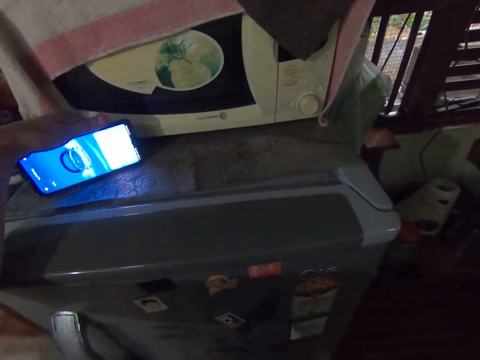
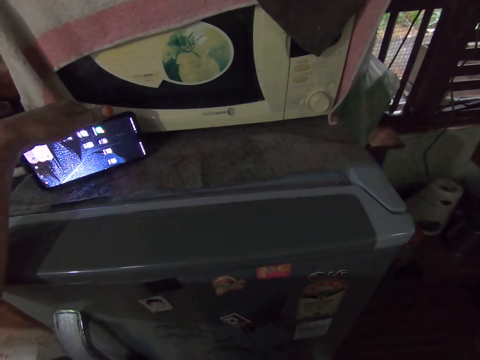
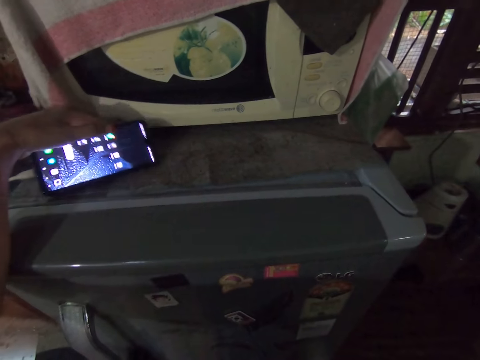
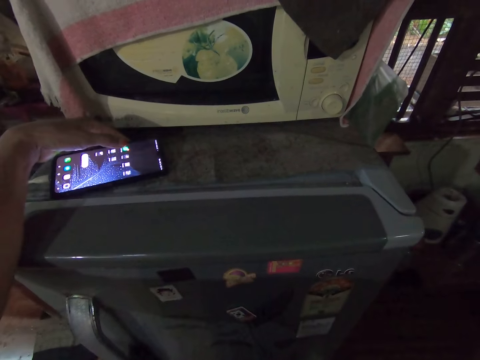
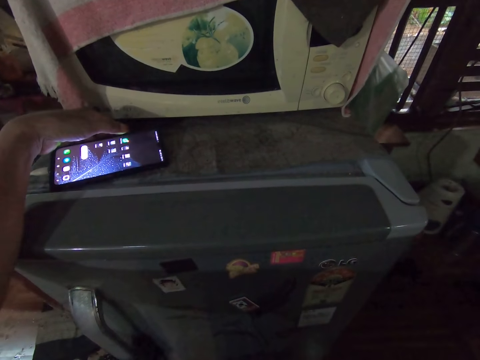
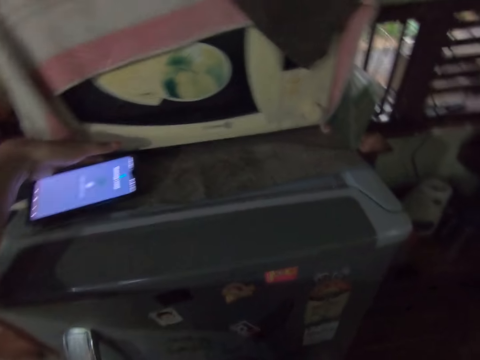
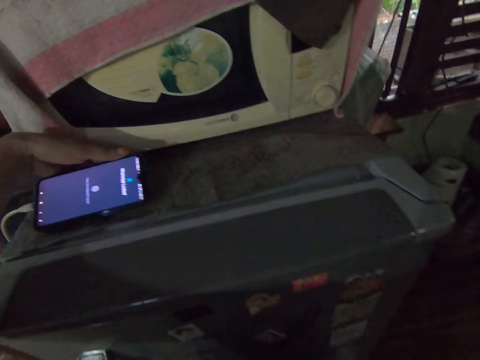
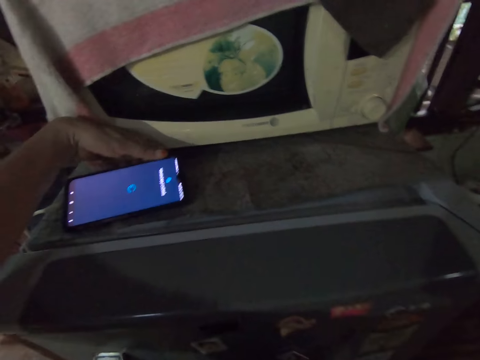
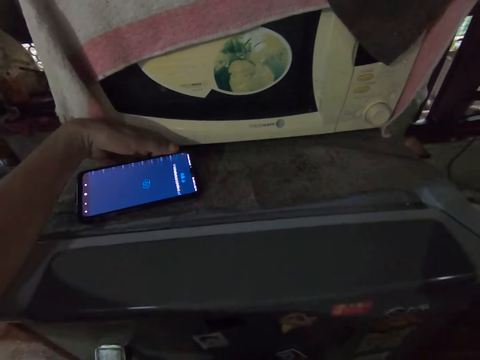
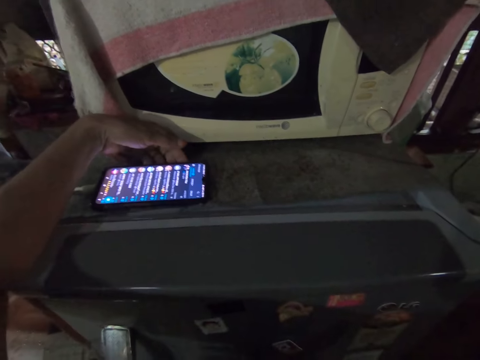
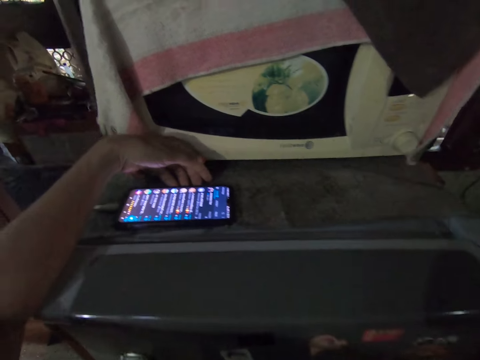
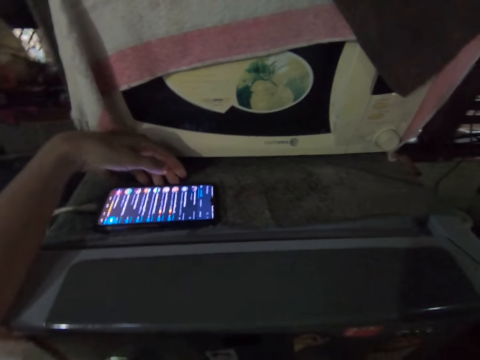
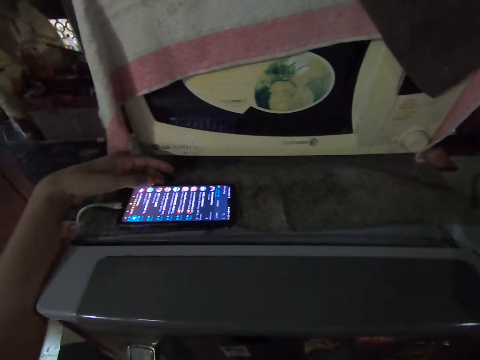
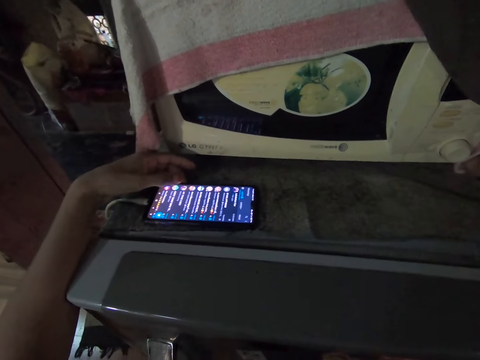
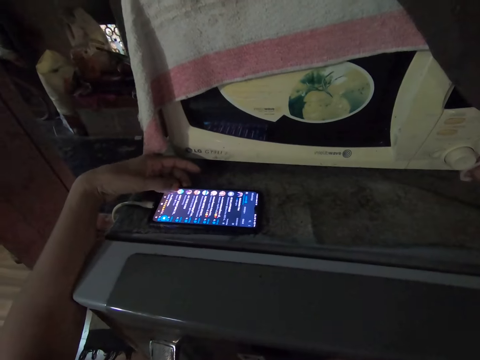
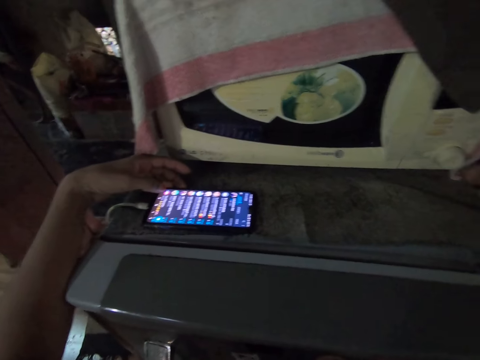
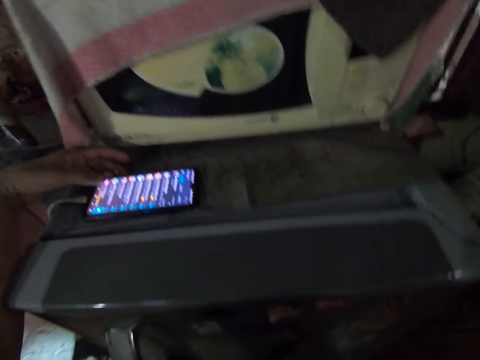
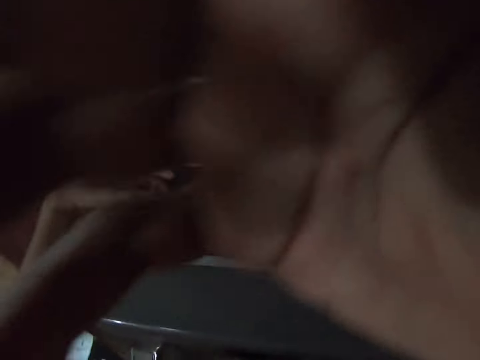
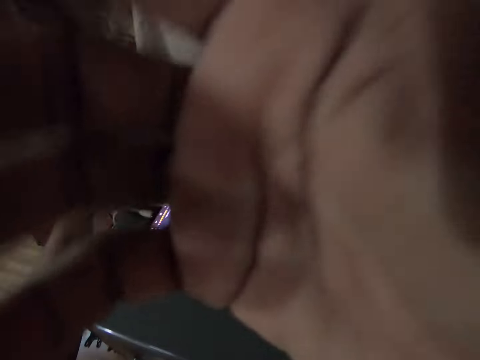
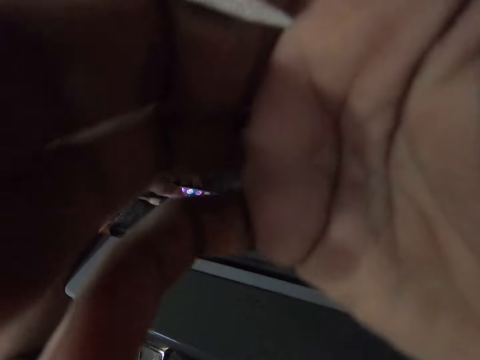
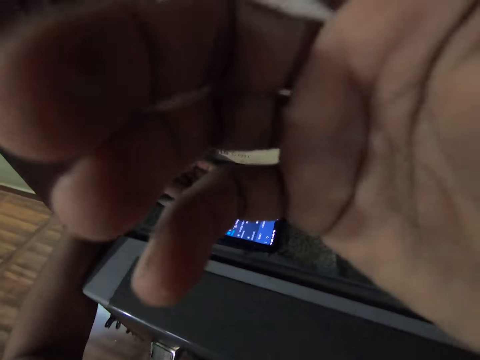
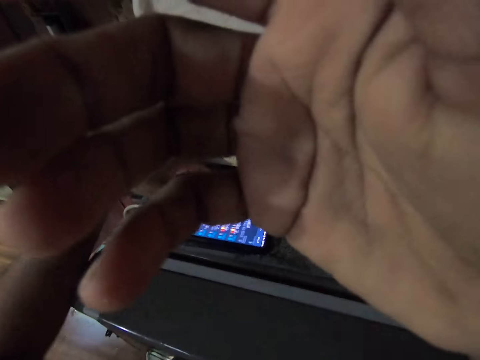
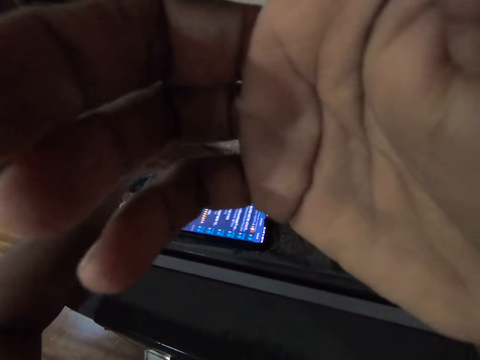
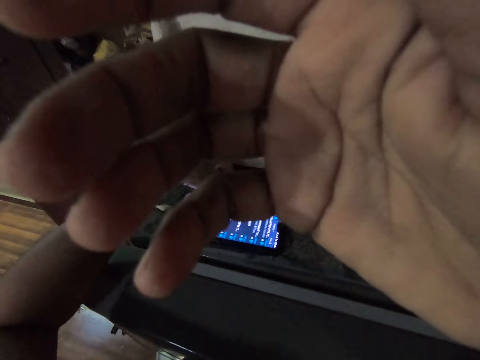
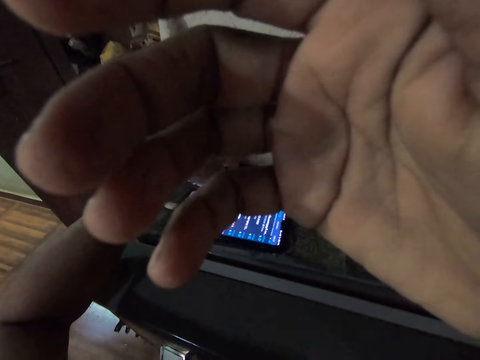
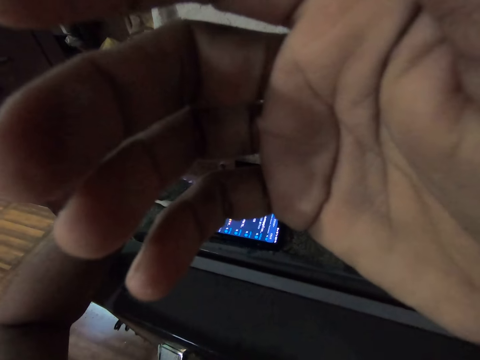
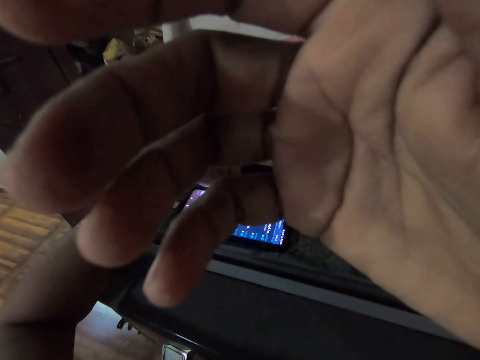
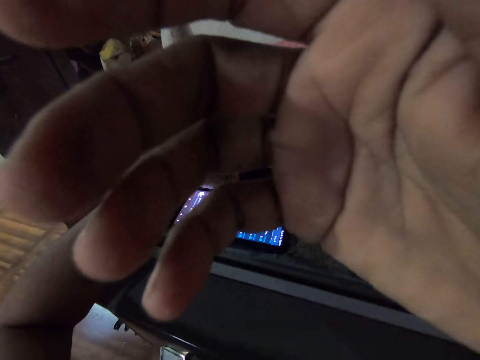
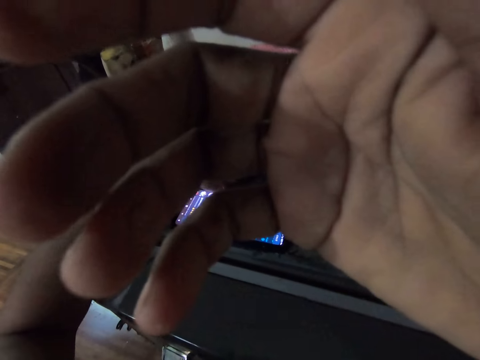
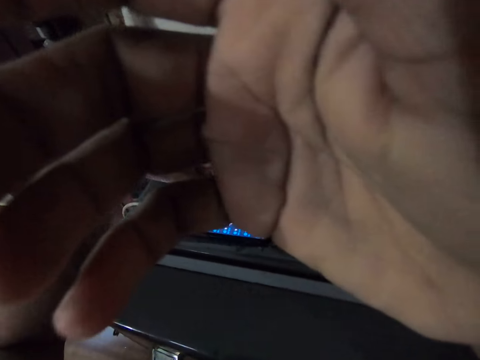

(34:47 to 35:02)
The camera wearer drops the phone on the refrigerator with her left hand. She drops the phone on the refrigerator with her left hand again. She presses the phone on the refrigerator with her left hand. She covers the camera on her head with her right hand.

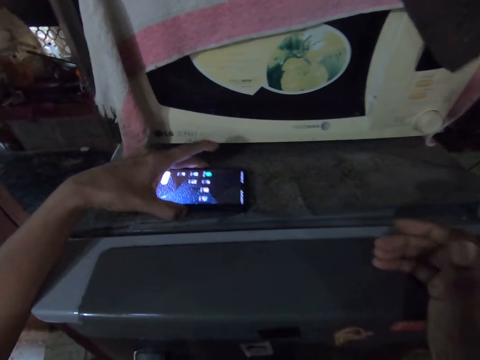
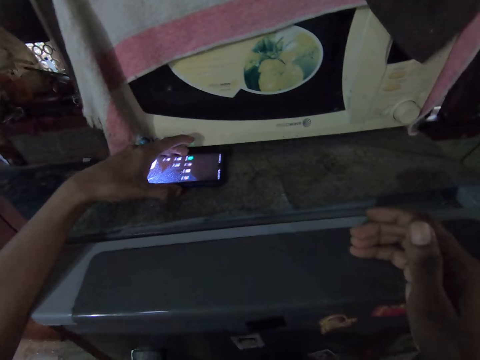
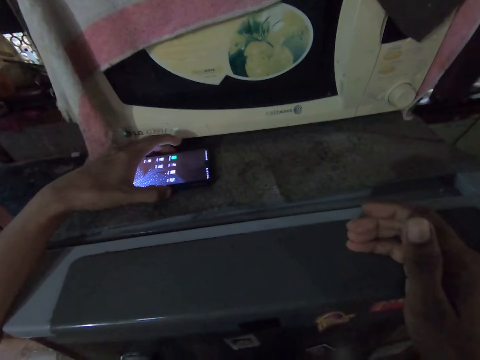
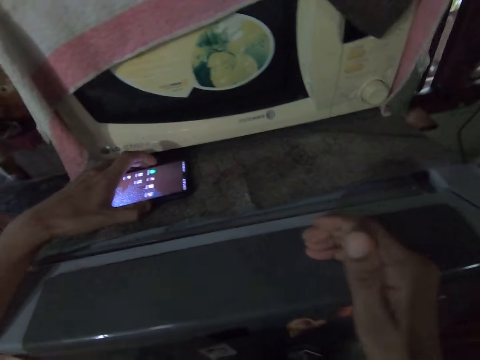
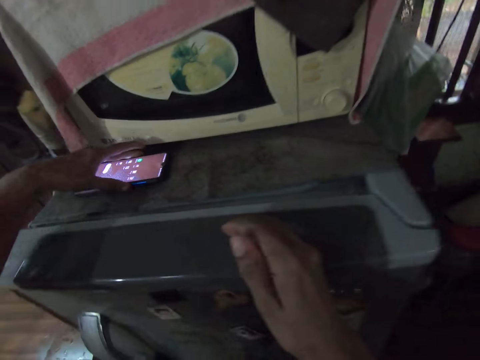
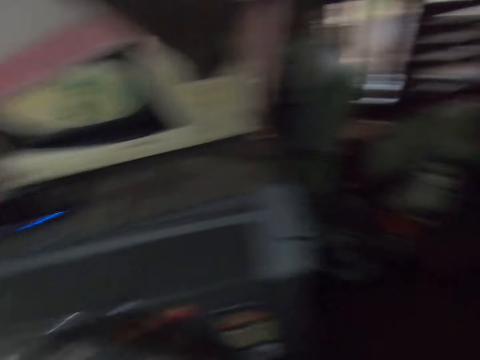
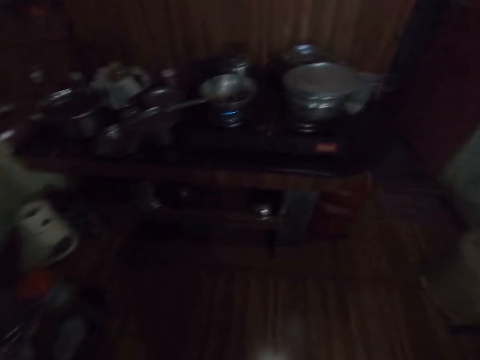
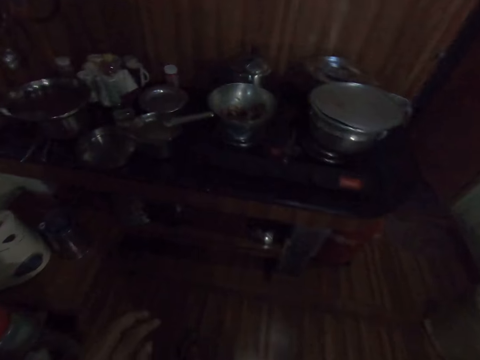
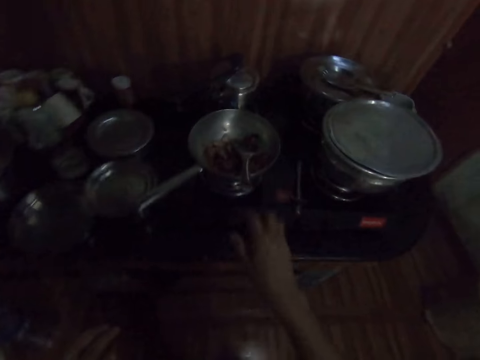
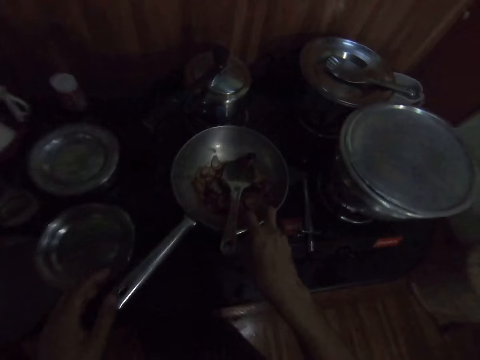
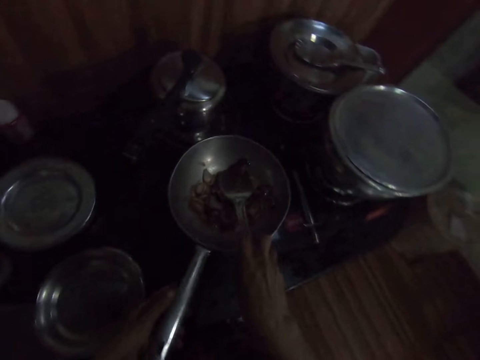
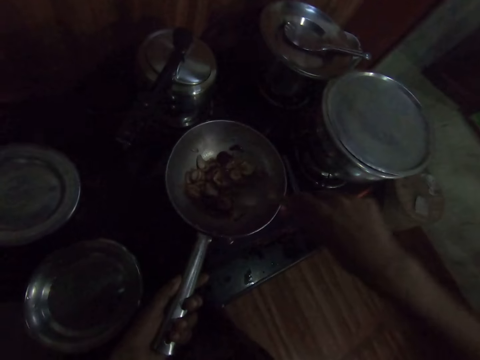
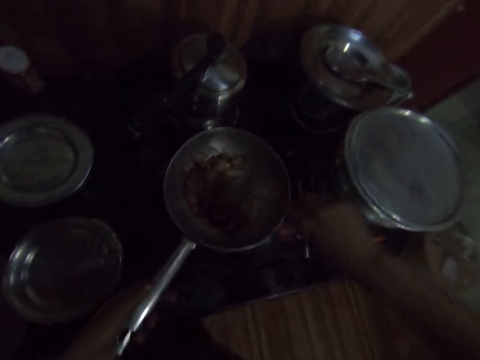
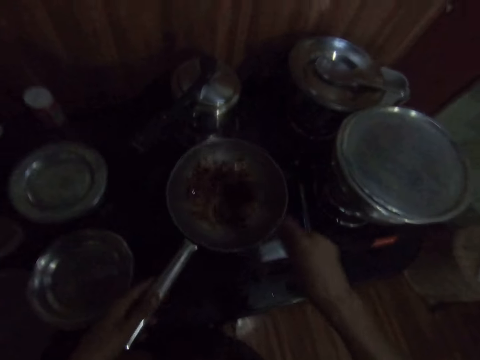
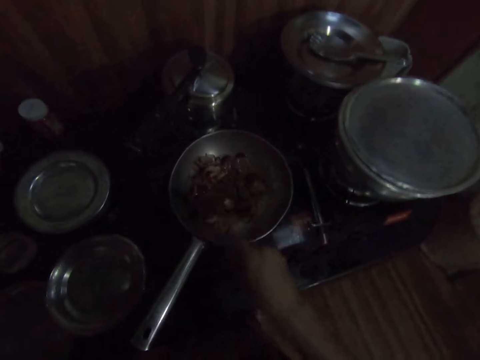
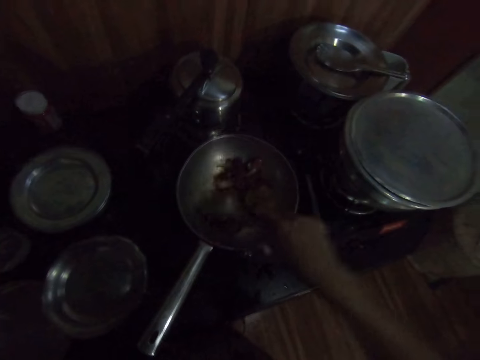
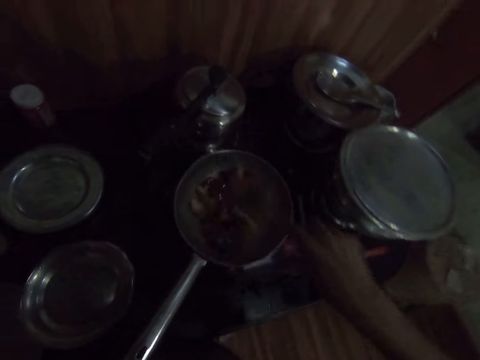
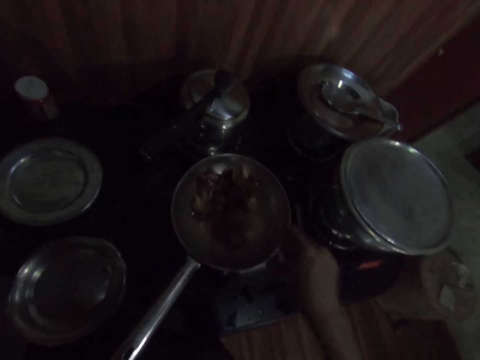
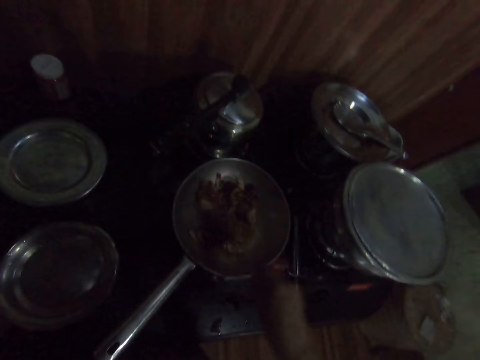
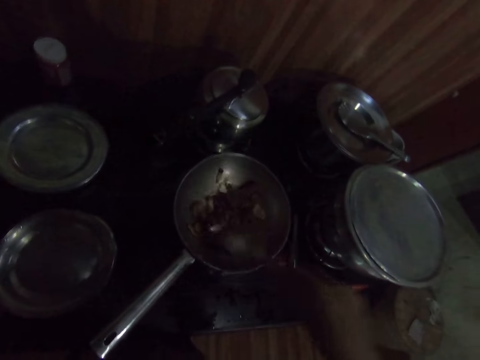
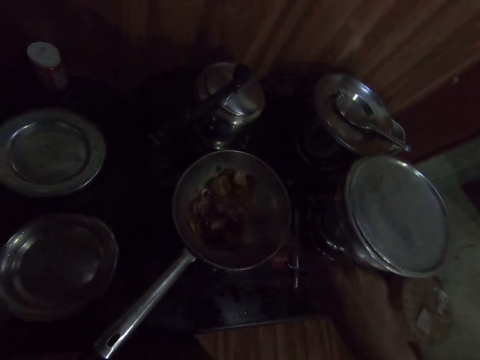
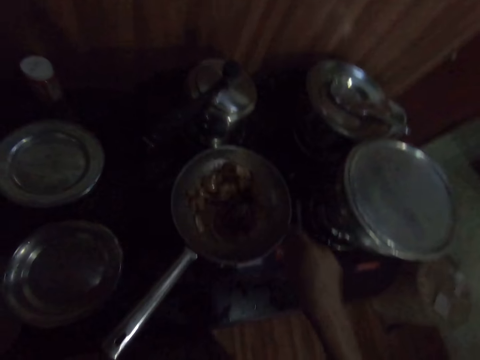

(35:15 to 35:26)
The camera wearer adjusts the phone on the refrigerator with her left hand. She presses the phone on the refrigerator with her left hand. She holds the spatula in the frying pan on the gas cooker stove with her right hand. She holds the frying pan handle on the gas cooker stove with her left hand. She stirs the onions and pepper in the frying pan on the gas cooker stove with the spatula in her right hand.
